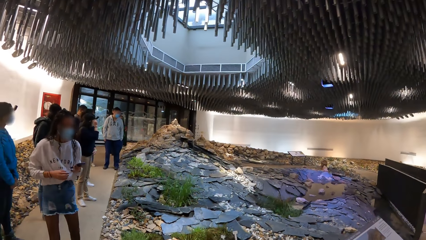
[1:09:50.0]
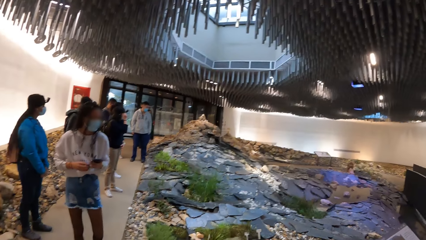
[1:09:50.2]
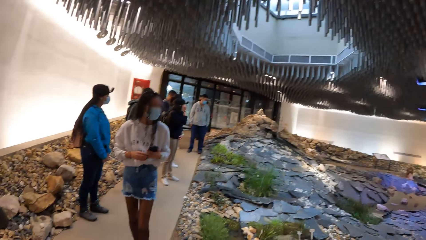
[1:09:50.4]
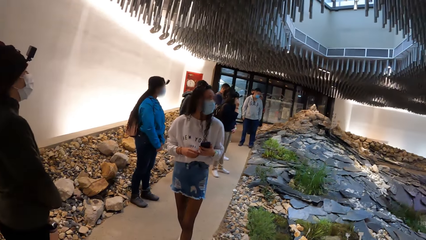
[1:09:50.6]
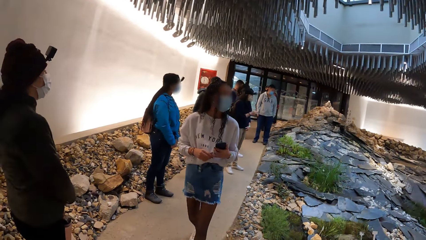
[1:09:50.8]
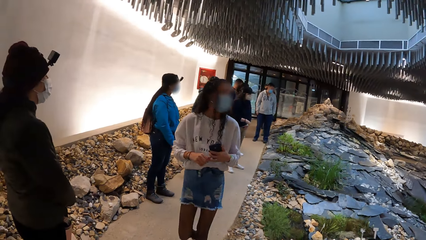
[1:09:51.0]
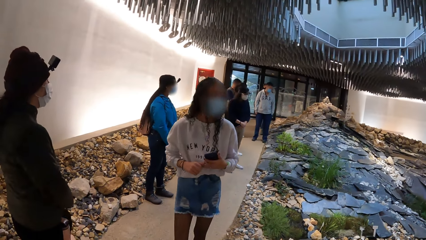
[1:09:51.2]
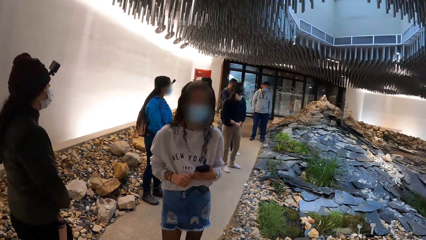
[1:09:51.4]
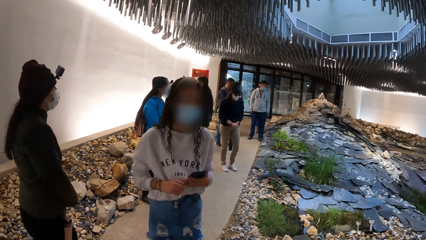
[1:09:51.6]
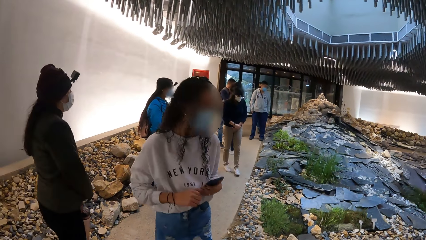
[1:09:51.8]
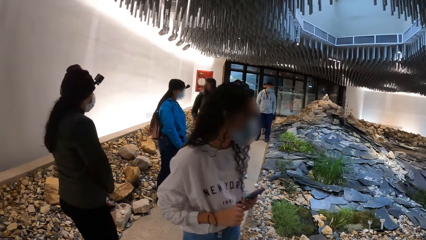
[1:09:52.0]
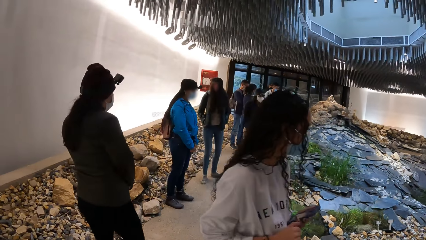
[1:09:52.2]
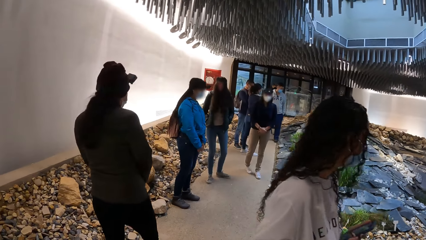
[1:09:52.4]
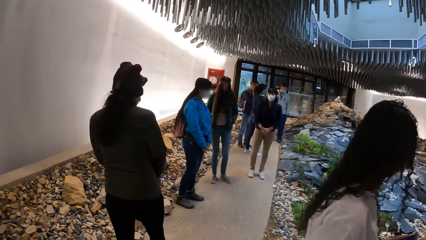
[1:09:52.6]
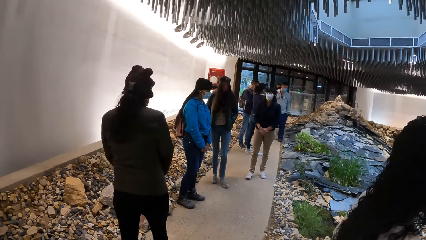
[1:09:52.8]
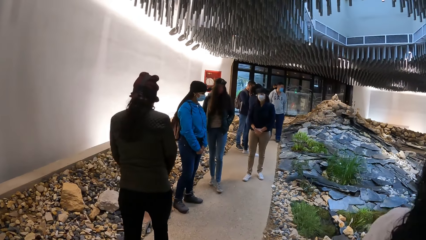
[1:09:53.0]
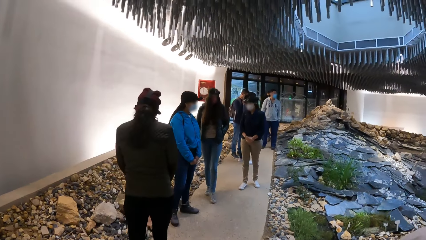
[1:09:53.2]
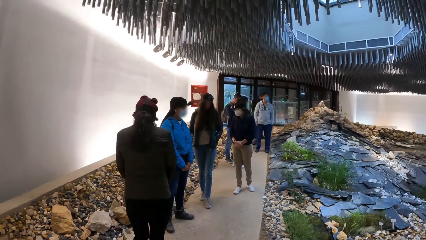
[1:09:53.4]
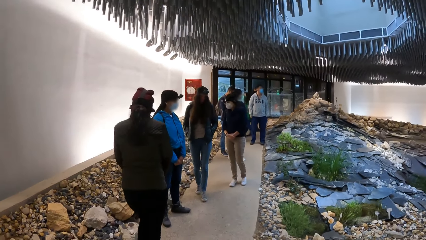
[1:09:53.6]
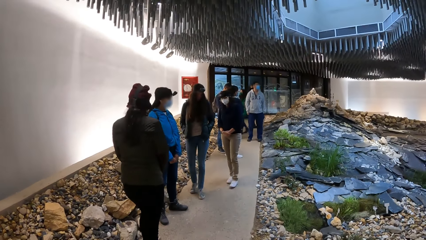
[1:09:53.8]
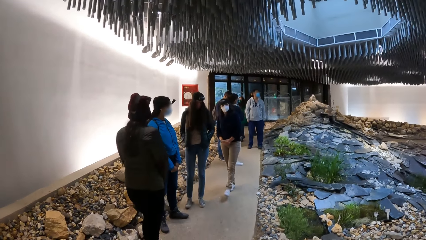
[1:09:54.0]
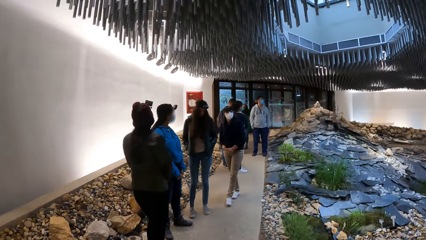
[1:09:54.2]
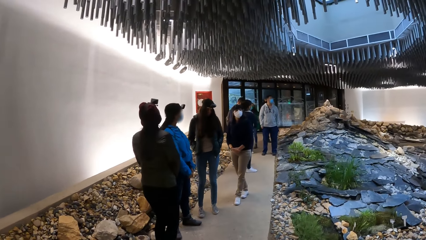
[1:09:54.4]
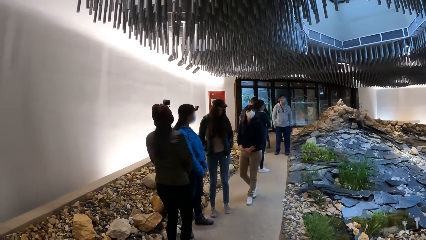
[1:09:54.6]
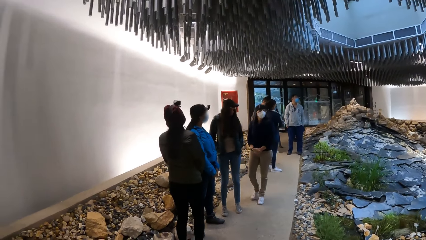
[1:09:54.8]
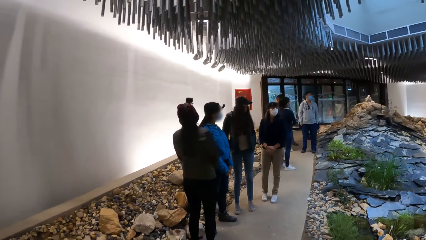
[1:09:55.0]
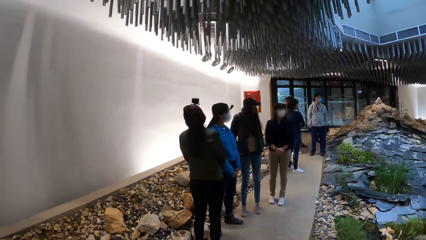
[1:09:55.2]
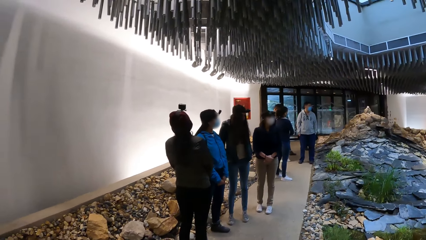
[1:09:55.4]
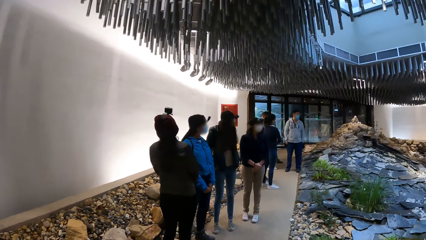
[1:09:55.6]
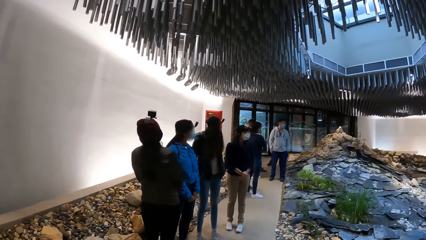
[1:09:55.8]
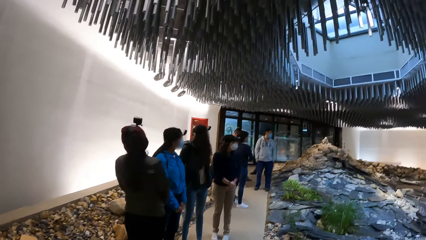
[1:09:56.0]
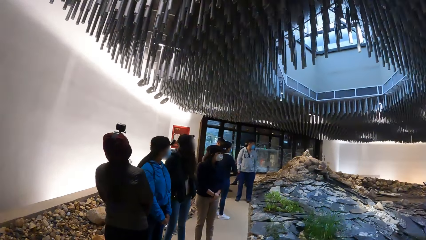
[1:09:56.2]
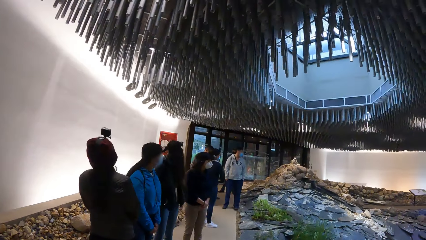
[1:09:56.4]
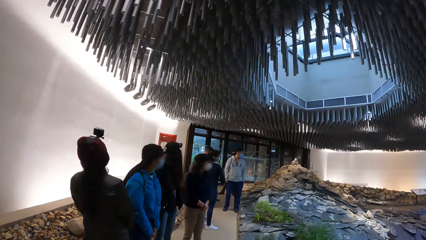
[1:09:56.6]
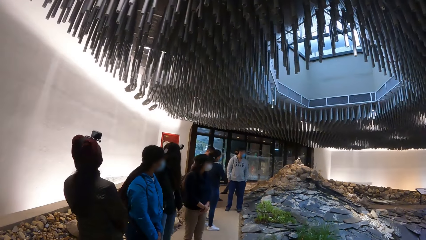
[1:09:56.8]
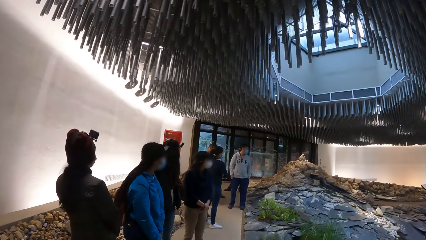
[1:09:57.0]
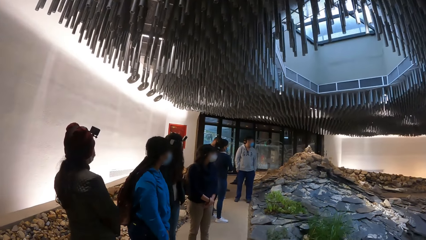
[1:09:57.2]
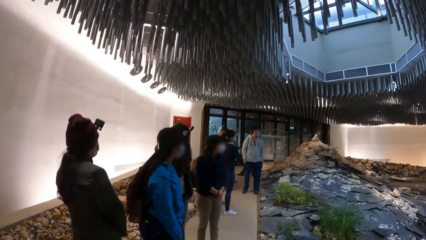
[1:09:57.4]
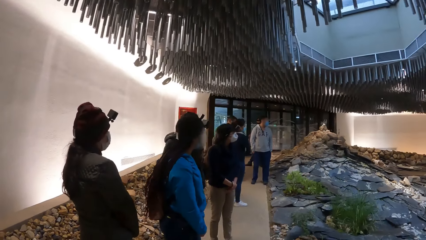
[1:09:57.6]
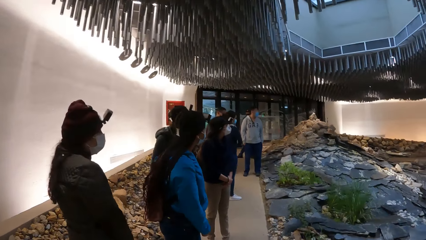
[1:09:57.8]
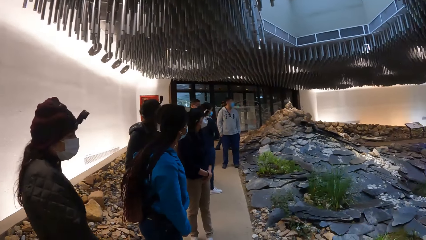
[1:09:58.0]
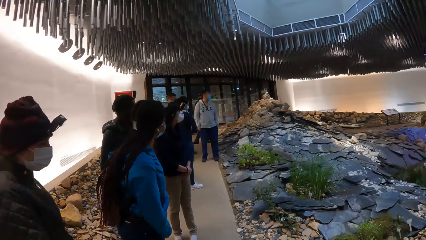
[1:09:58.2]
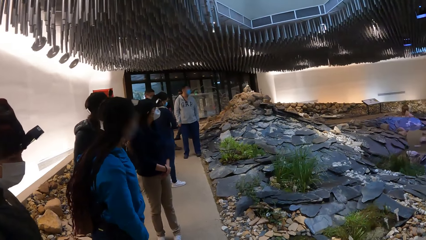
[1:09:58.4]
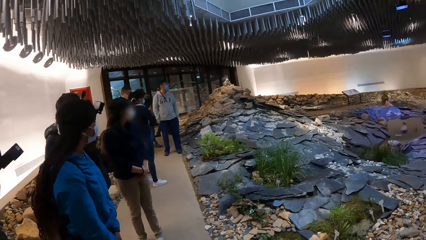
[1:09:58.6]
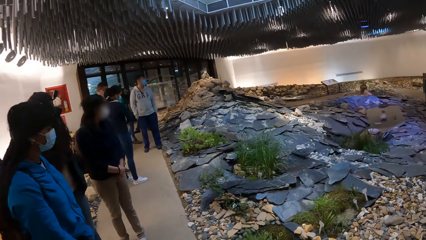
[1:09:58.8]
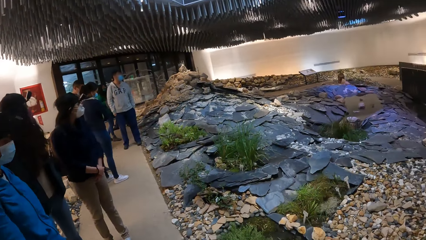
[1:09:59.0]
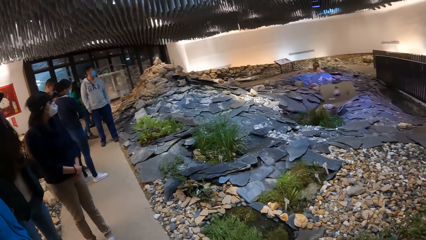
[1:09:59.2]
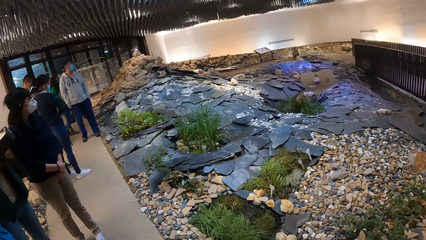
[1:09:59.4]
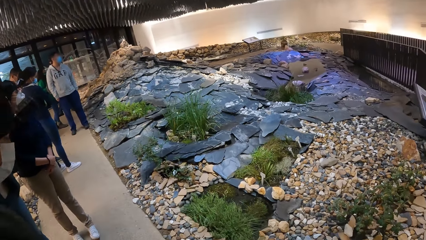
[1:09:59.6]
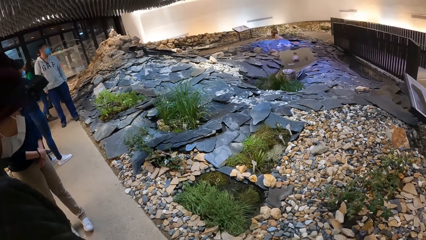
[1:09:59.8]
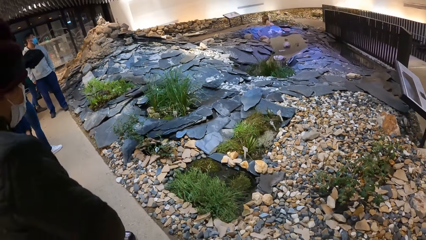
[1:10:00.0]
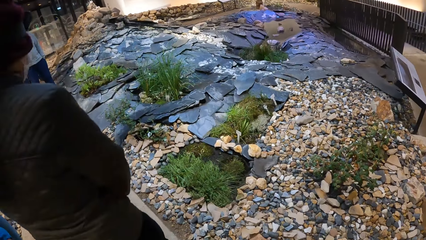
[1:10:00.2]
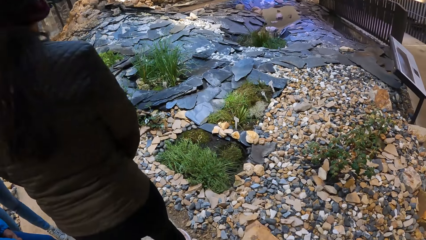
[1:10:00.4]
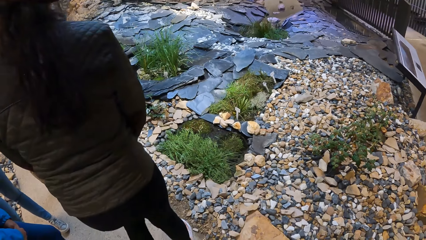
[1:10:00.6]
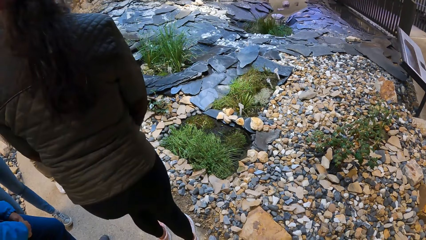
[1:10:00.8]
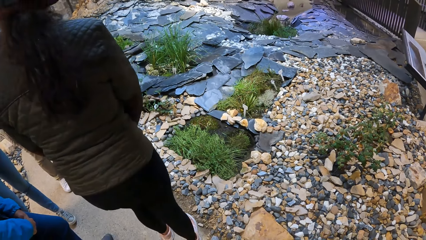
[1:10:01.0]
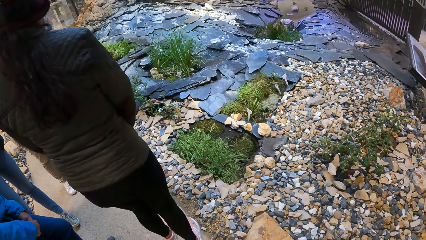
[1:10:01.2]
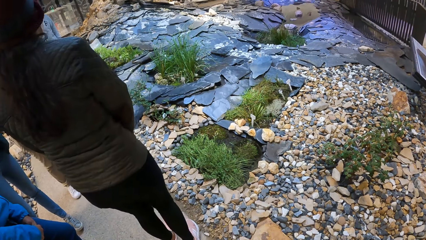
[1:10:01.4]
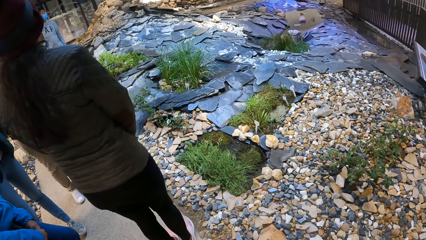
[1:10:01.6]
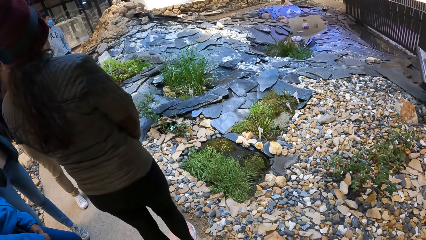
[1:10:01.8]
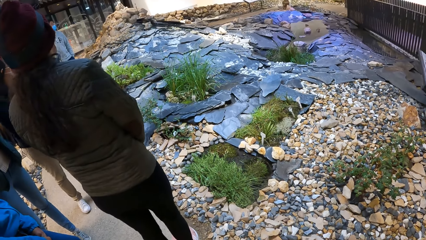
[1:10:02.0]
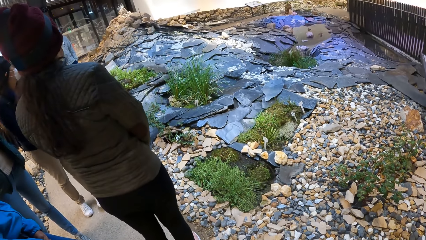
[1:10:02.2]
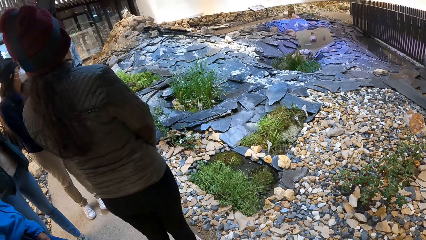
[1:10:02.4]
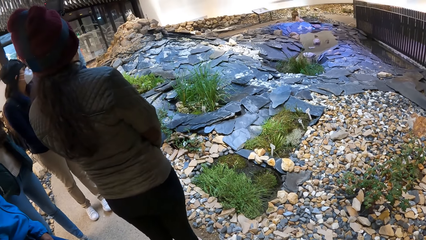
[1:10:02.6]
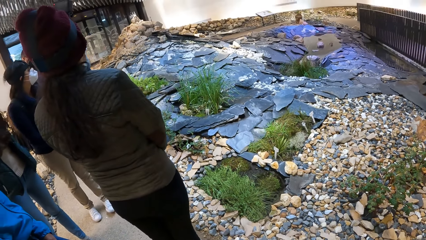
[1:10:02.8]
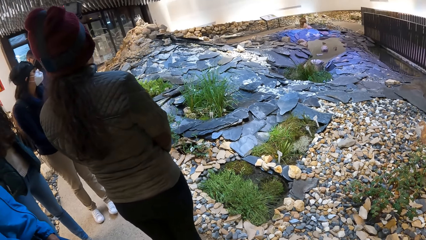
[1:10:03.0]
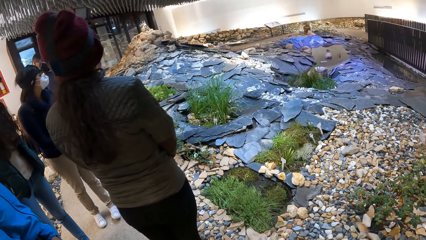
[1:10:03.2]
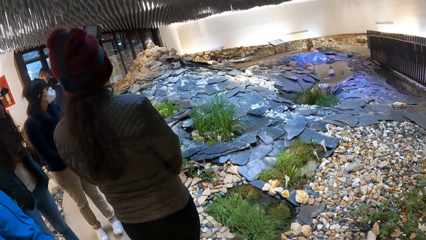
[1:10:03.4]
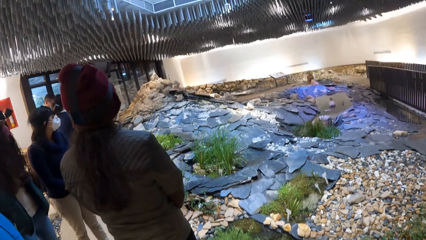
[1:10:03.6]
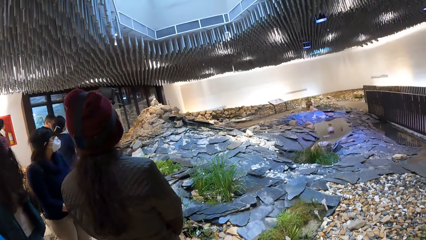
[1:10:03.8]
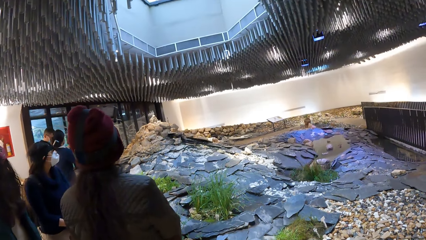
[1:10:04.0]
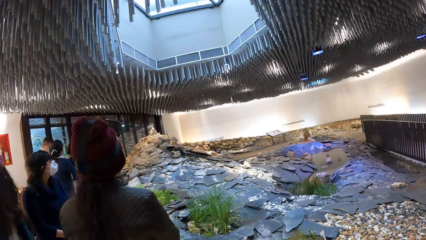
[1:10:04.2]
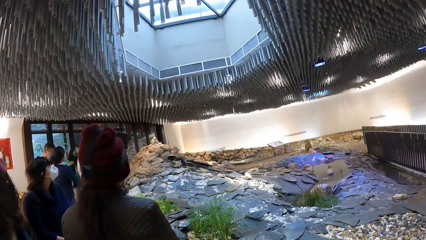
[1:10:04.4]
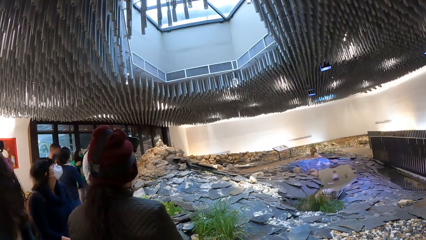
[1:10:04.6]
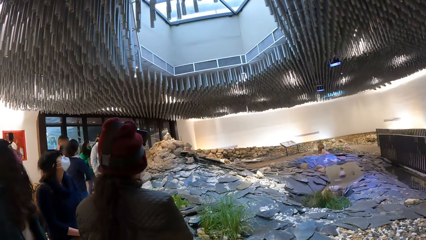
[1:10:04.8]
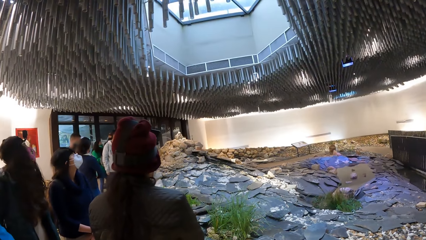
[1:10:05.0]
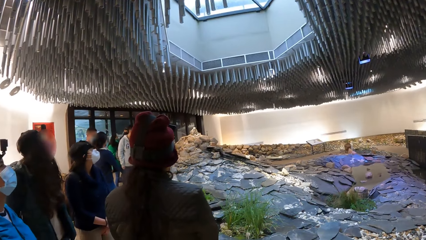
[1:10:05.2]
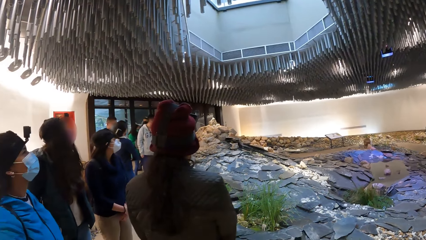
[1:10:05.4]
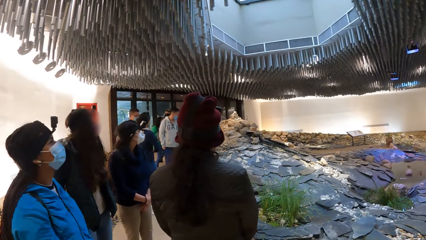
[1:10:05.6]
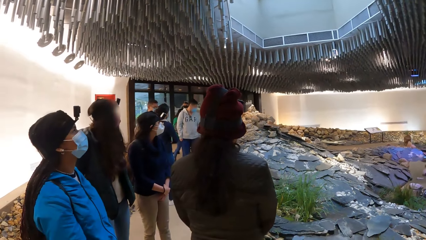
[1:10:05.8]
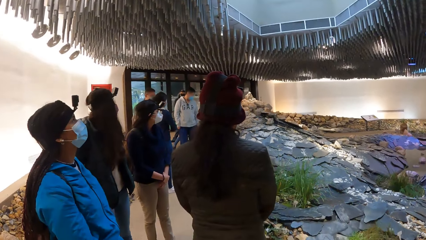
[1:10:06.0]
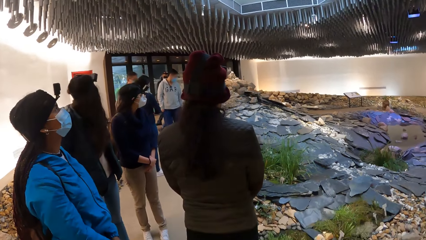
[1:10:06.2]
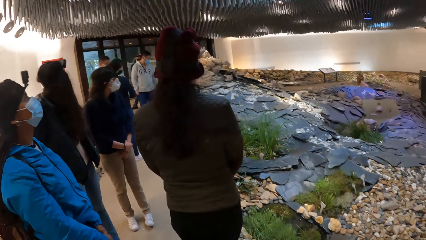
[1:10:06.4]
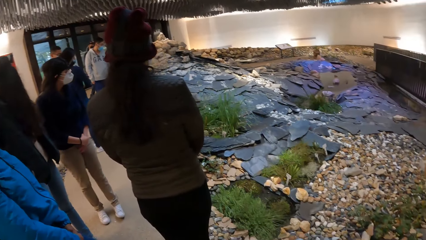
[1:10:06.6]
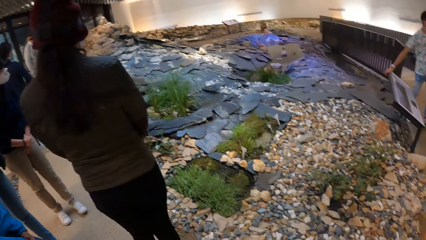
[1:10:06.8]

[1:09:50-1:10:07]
The woman operates the phone with her left hand and steps forward. A lady walks on the pavement. The camera wearer looks around. The woman looks around. A man looks around. The lady steps forward. The camera wearer looks around.
